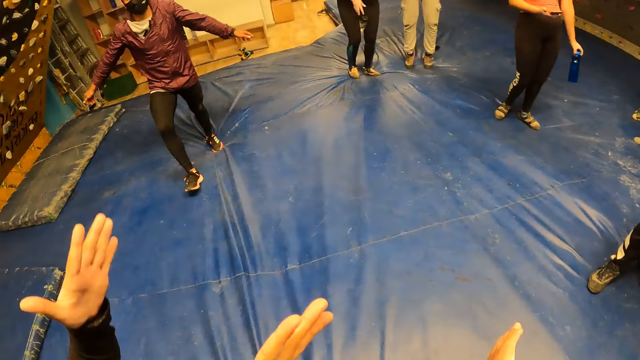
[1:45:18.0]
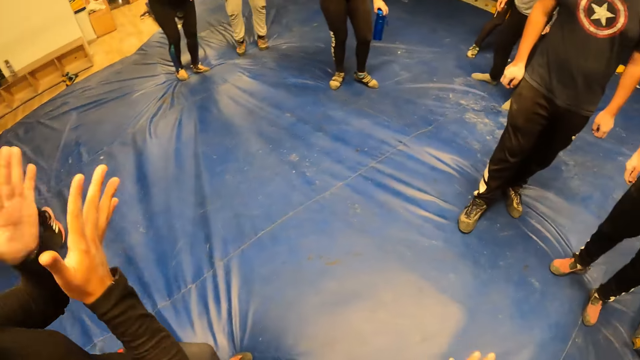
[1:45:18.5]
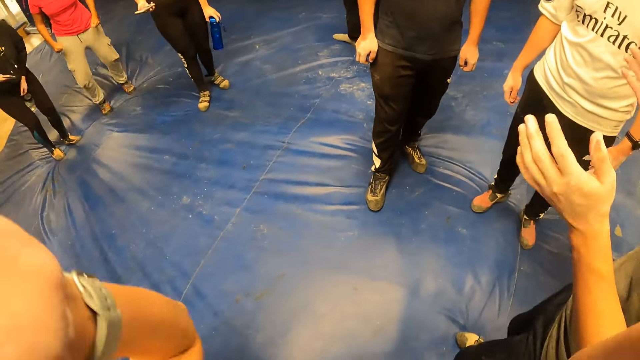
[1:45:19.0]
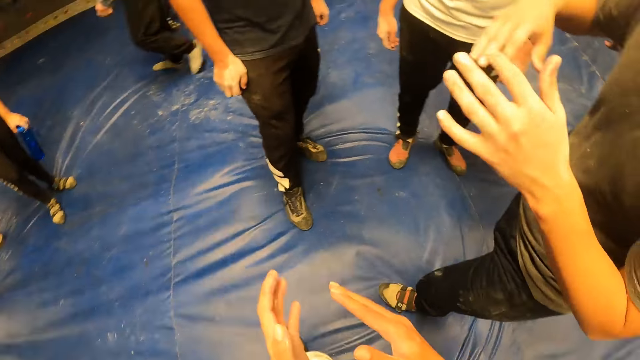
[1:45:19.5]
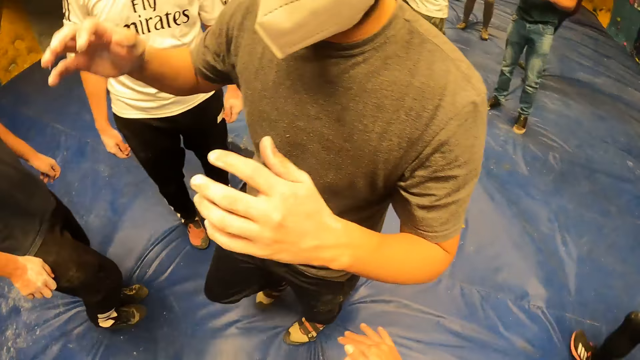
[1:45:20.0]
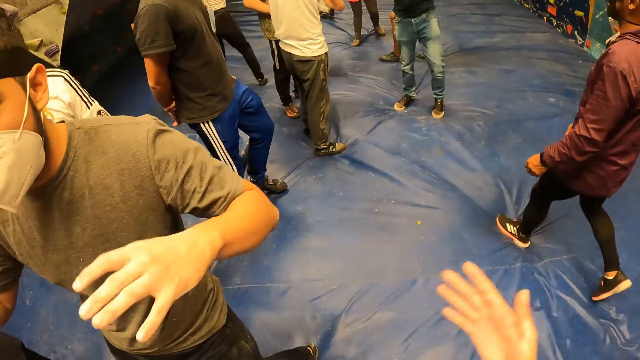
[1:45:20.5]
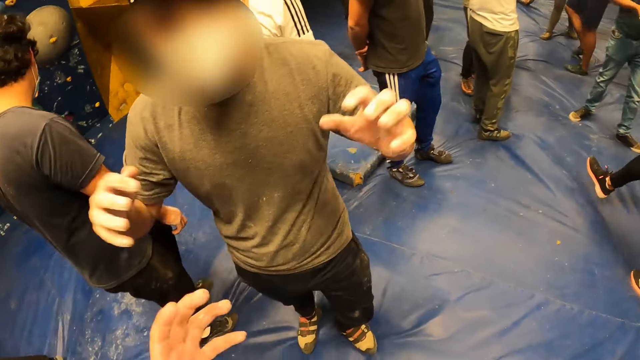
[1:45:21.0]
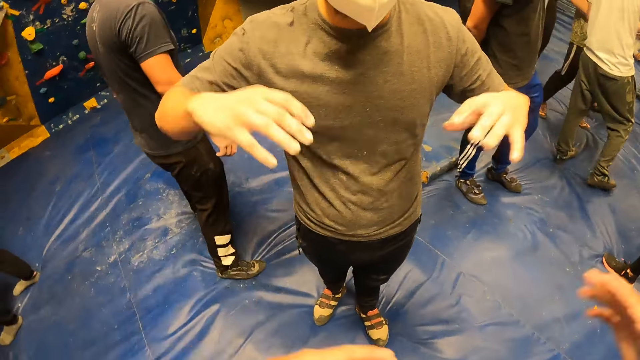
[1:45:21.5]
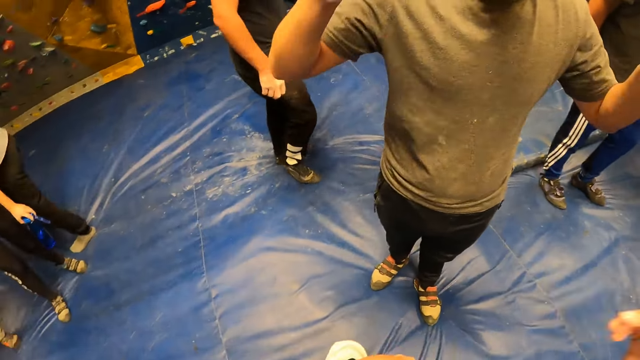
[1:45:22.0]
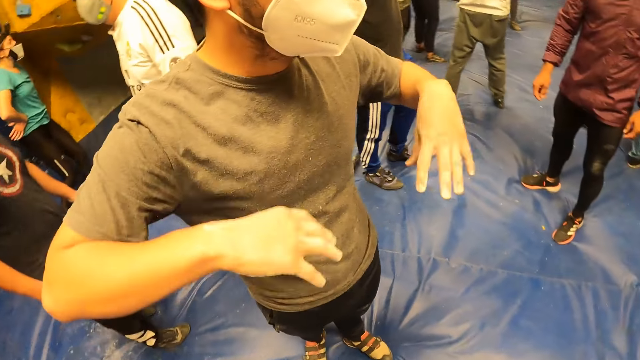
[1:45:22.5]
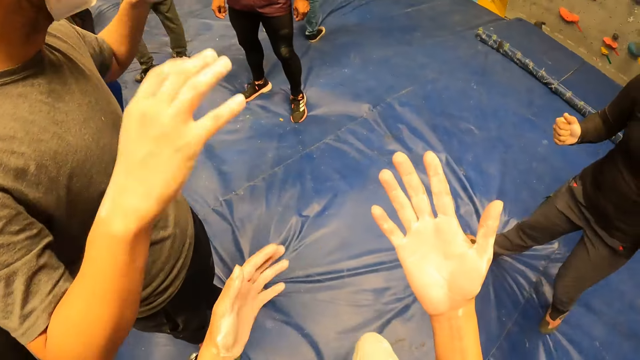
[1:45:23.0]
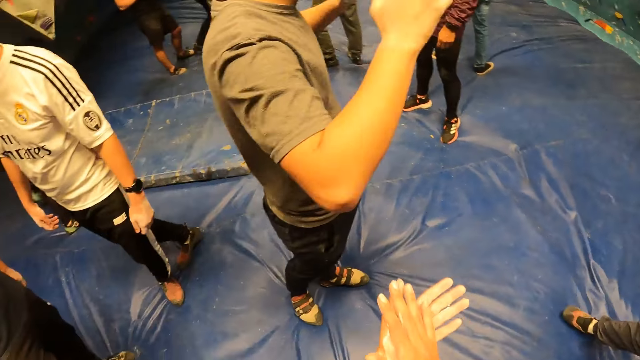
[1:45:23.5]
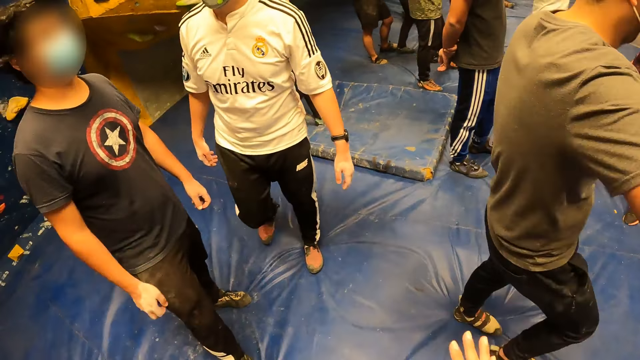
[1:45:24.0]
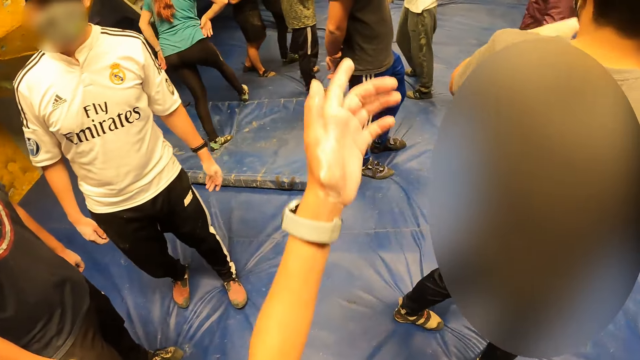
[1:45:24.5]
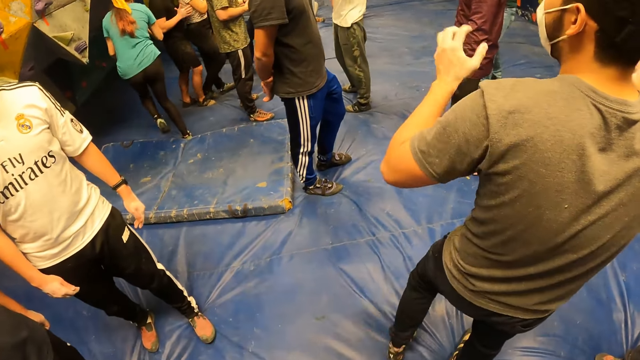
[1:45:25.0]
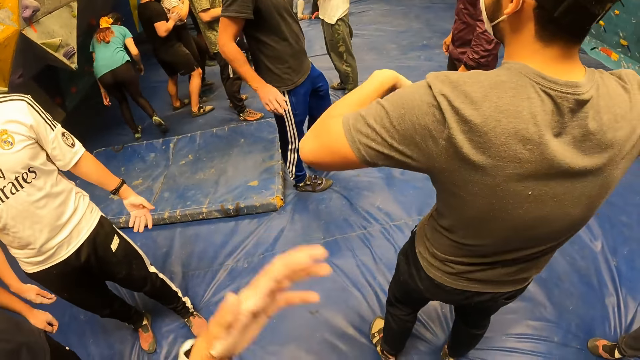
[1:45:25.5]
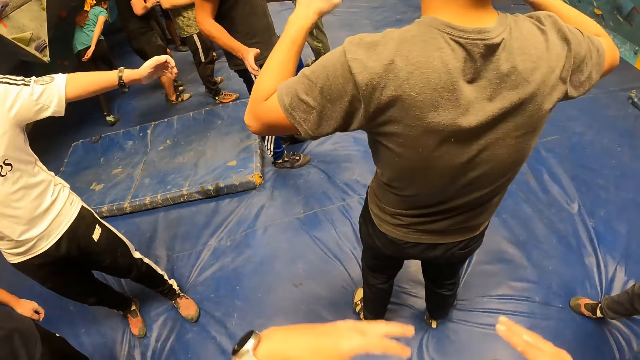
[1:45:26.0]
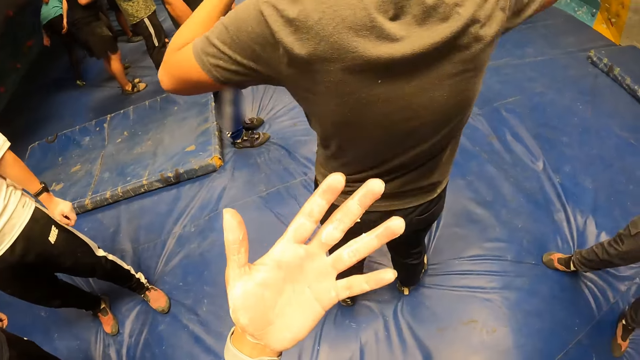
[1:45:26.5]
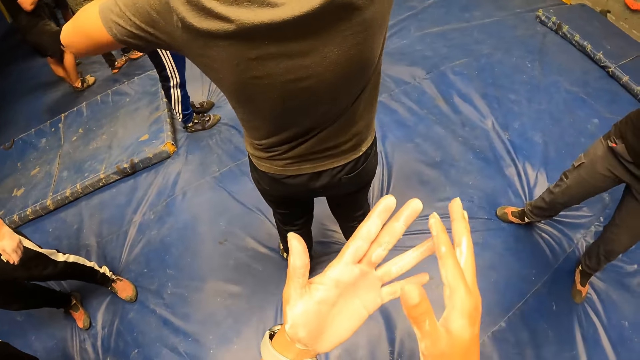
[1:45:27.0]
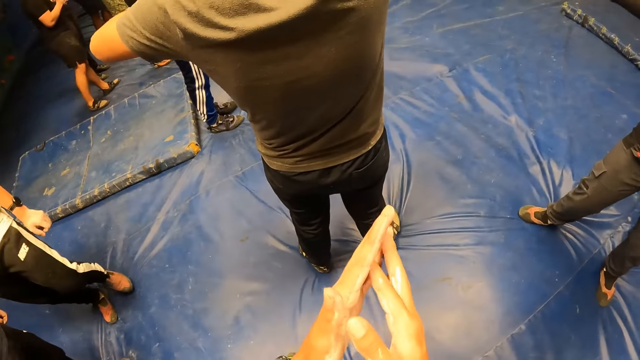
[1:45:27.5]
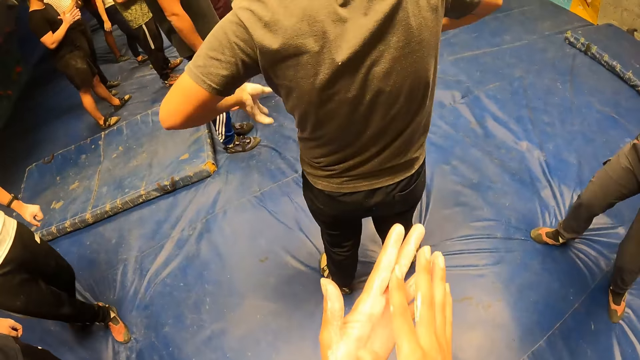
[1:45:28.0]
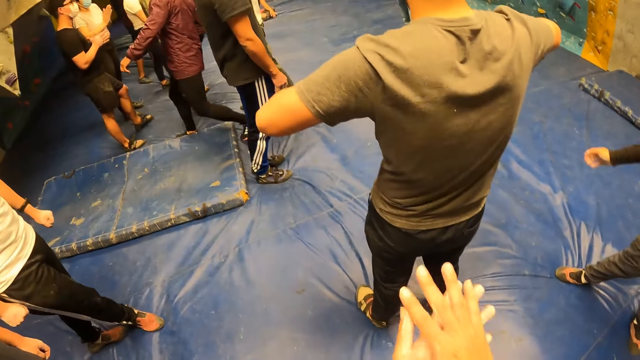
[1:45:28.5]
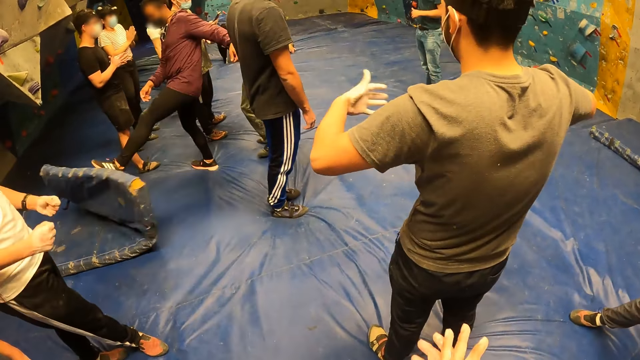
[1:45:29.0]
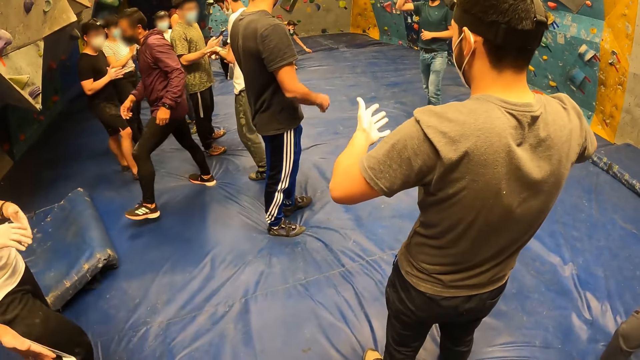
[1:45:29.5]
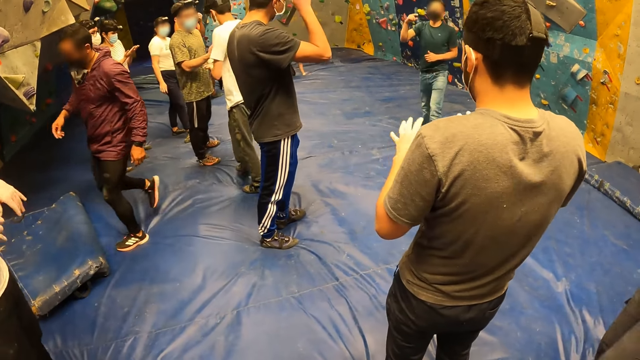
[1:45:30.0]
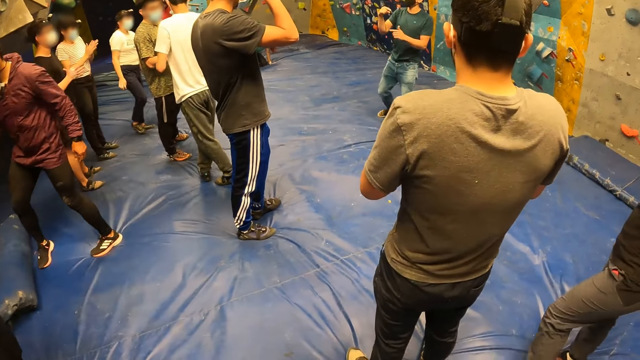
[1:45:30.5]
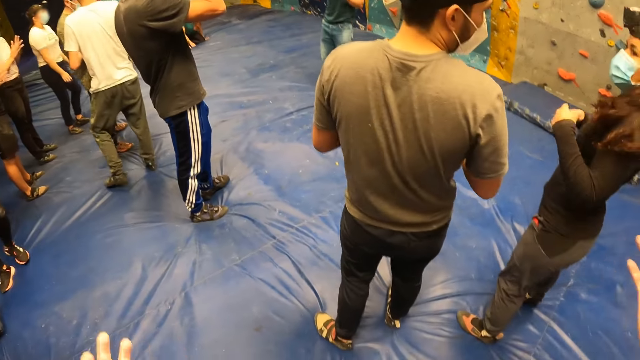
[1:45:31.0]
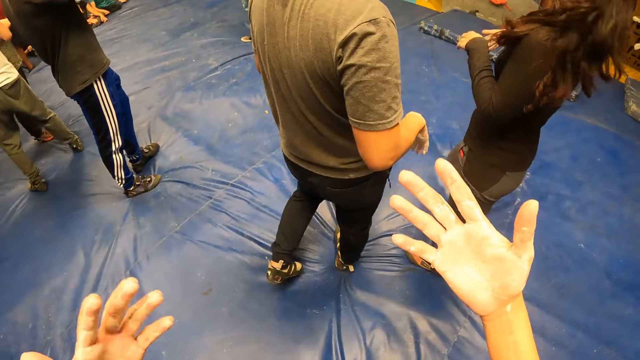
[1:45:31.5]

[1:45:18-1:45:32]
The camera wearer walks around. A woman claps both hands together. The other man shakes both hands. The camera wearer shakes the hand. She rubs hands together. She shakes both hands. She rubs something in the hand. She cleans the cream on her left hand with her right hand.

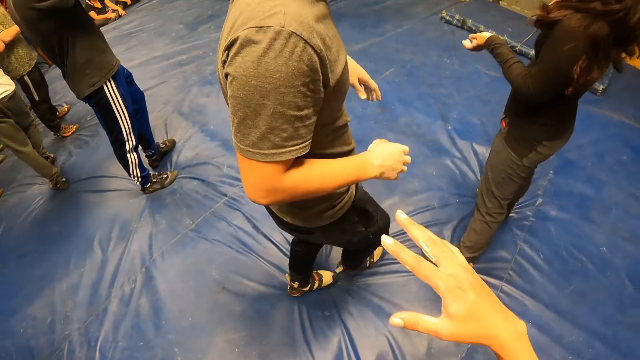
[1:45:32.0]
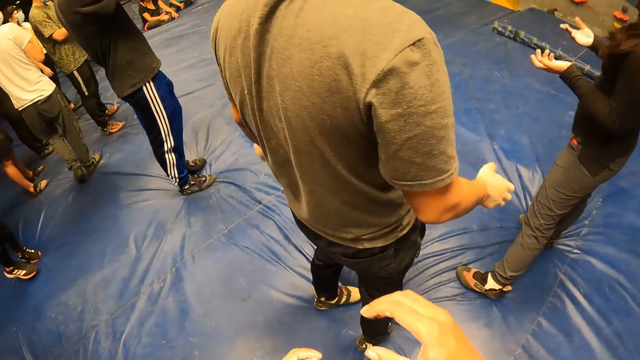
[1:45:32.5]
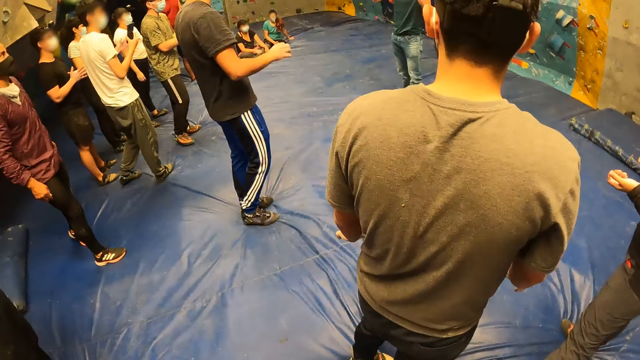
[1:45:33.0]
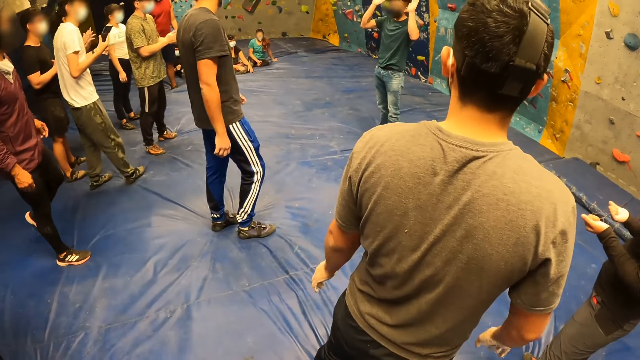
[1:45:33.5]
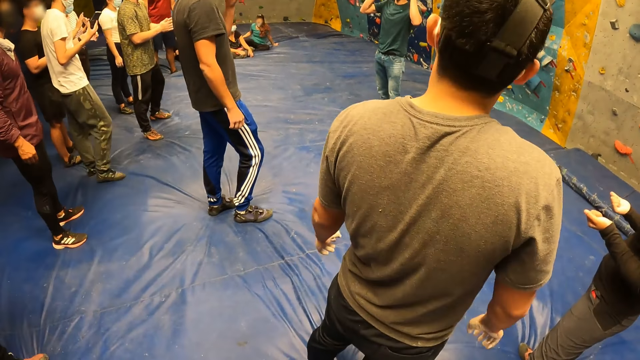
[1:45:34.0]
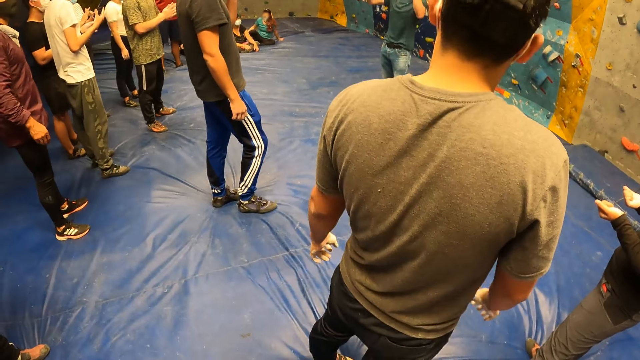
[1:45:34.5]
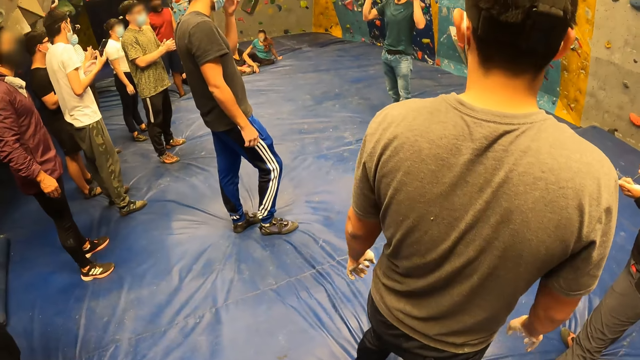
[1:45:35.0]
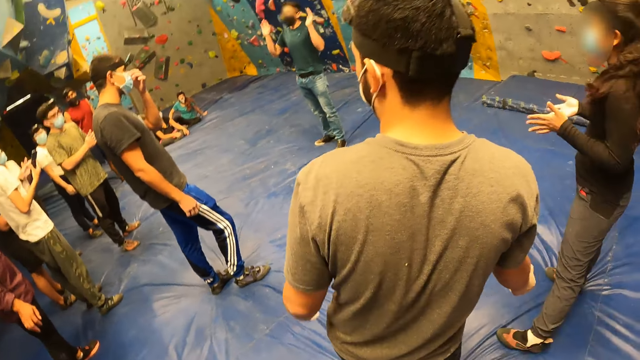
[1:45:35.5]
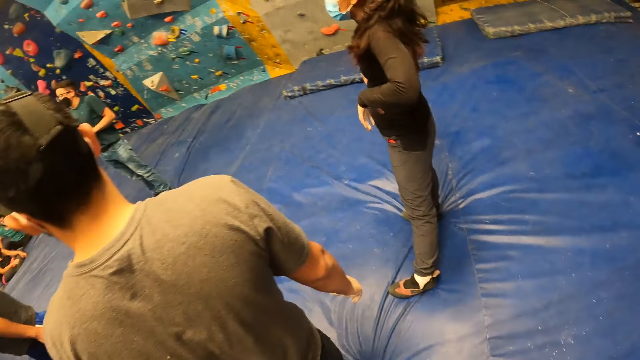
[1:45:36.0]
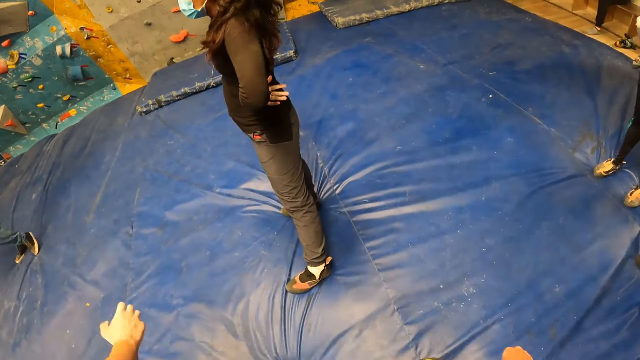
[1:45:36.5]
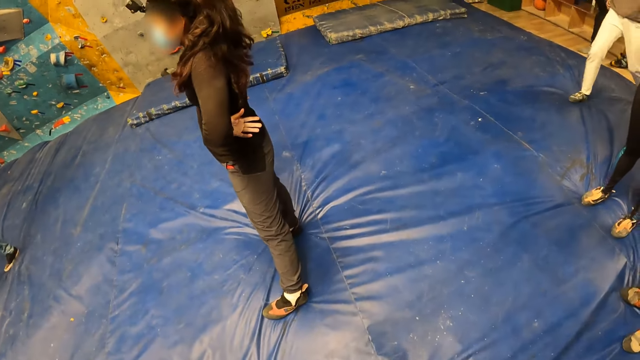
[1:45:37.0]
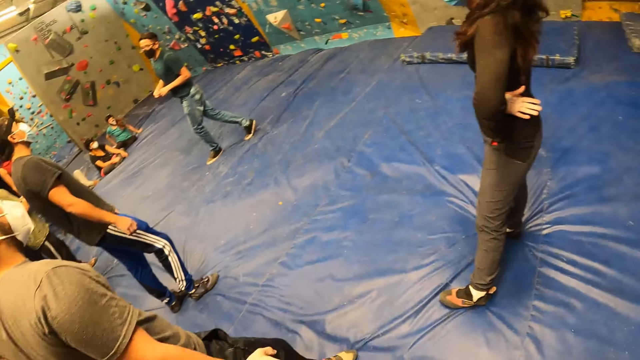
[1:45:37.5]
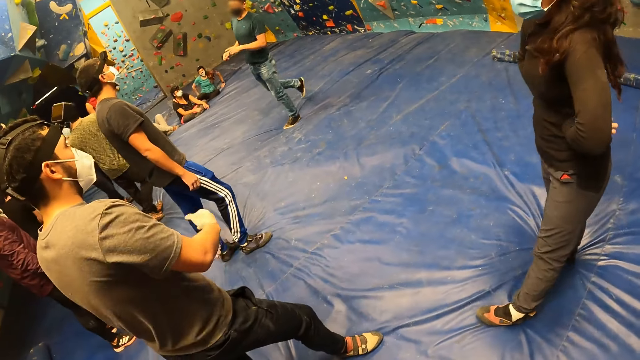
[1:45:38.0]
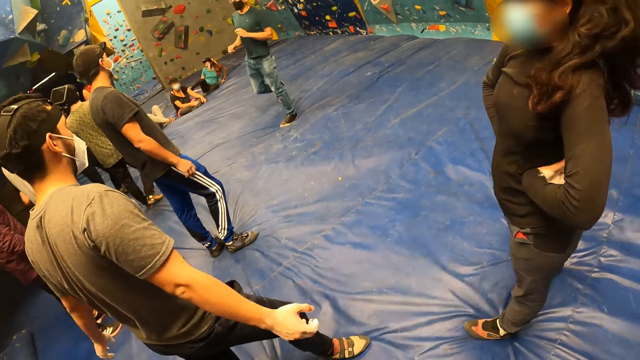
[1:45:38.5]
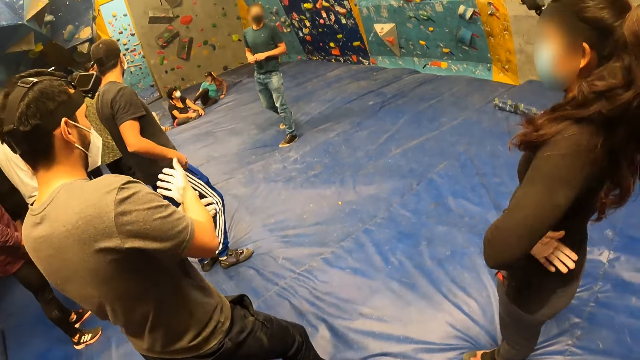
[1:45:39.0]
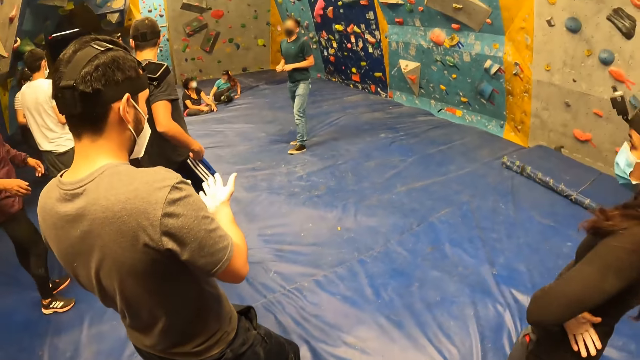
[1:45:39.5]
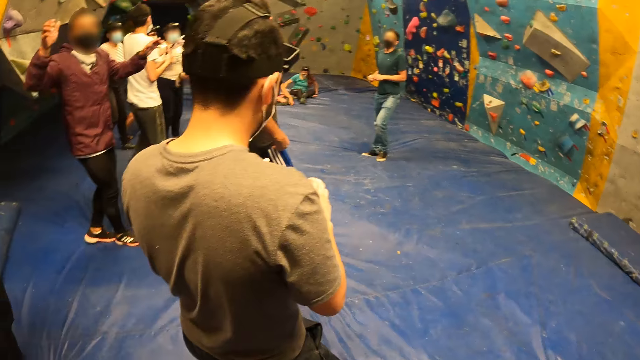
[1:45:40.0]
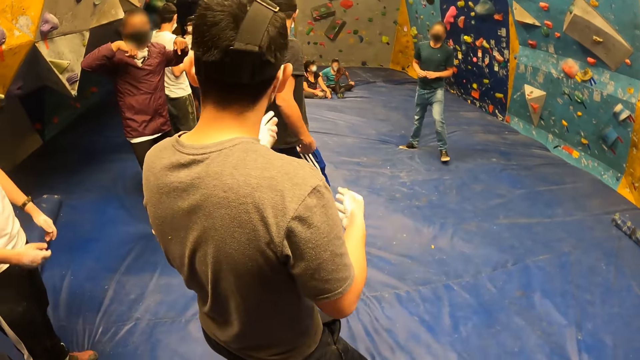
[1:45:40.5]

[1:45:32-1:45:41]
The first man interacts with everyone in the game center. The woman puts both hands on her waist. The camera wearer walks around.
